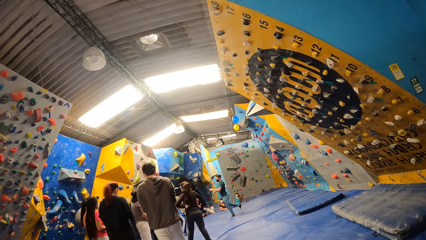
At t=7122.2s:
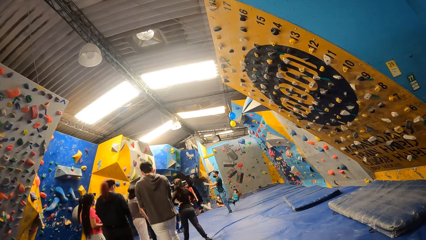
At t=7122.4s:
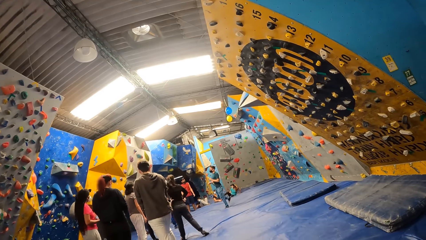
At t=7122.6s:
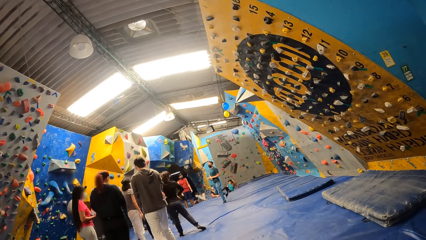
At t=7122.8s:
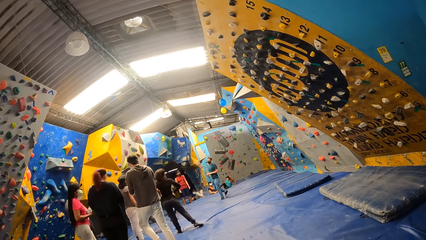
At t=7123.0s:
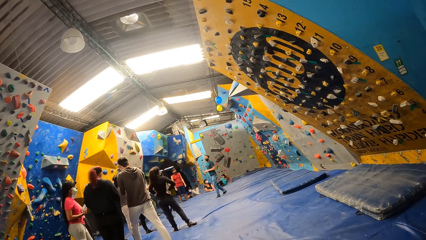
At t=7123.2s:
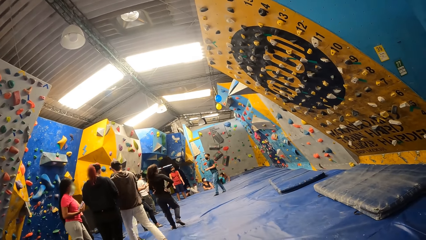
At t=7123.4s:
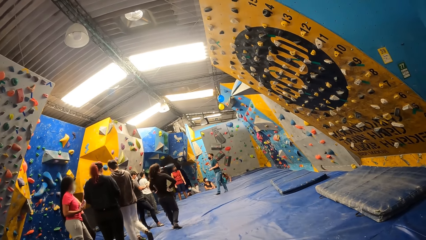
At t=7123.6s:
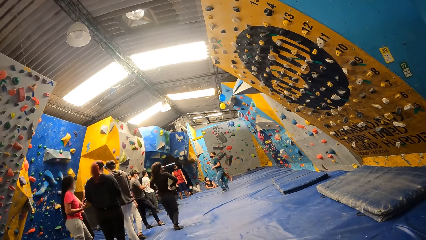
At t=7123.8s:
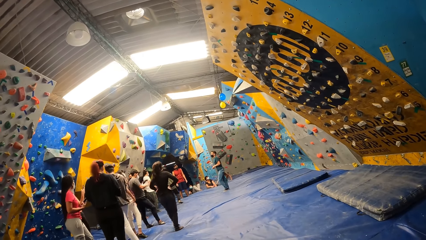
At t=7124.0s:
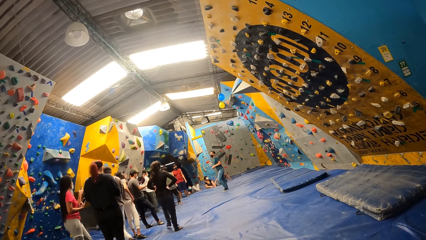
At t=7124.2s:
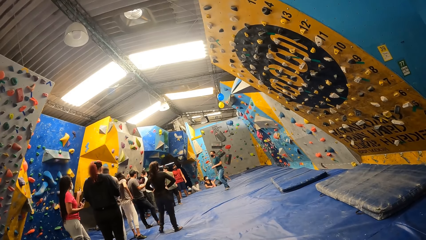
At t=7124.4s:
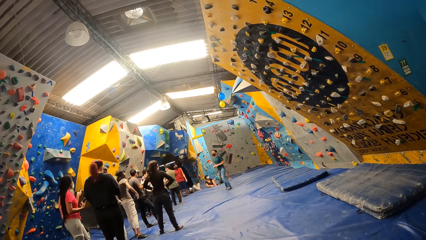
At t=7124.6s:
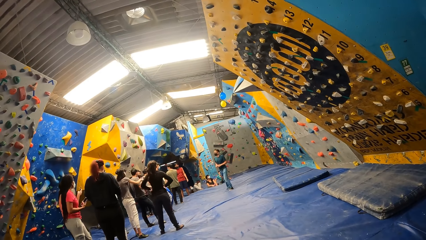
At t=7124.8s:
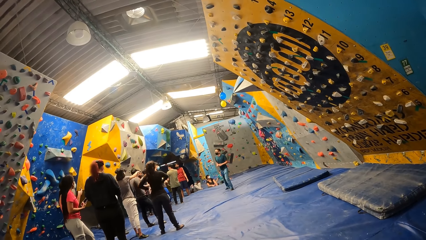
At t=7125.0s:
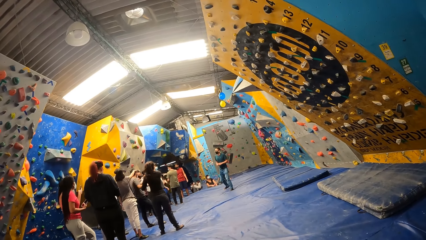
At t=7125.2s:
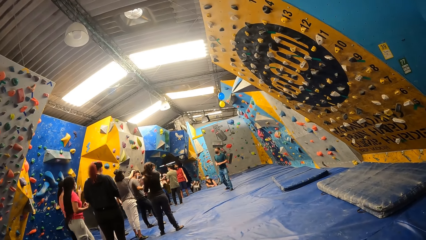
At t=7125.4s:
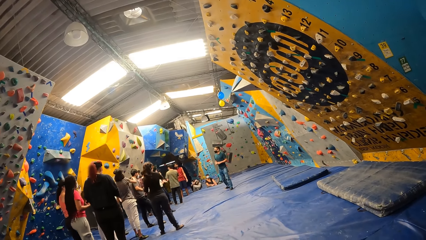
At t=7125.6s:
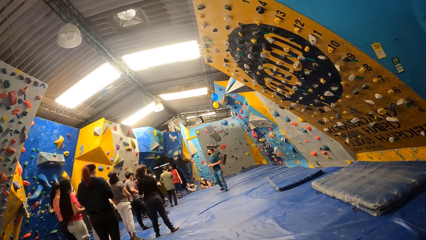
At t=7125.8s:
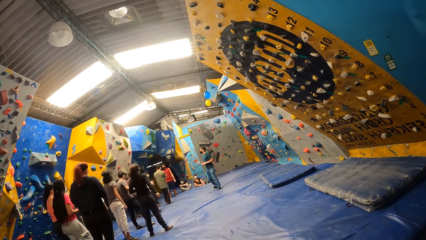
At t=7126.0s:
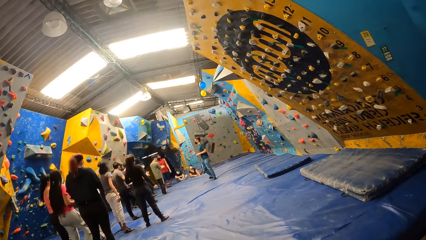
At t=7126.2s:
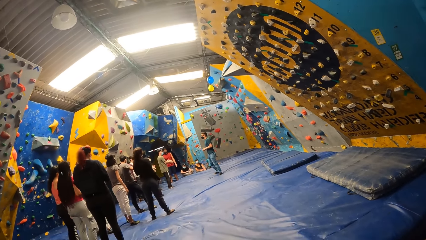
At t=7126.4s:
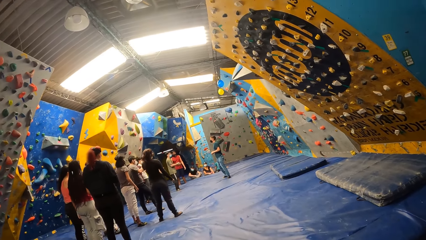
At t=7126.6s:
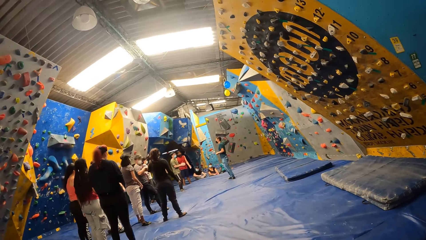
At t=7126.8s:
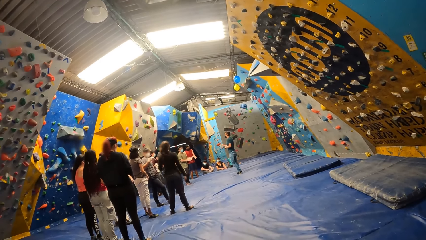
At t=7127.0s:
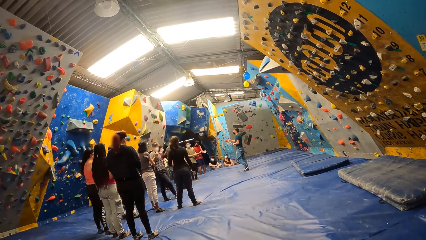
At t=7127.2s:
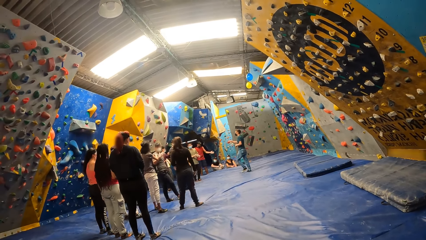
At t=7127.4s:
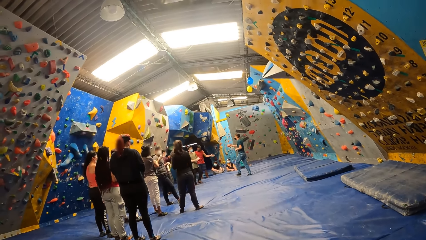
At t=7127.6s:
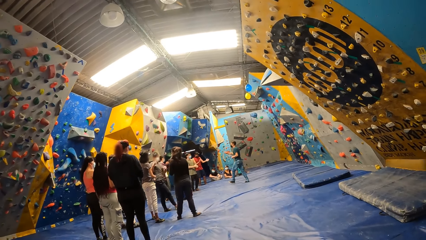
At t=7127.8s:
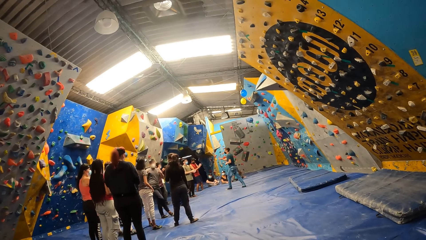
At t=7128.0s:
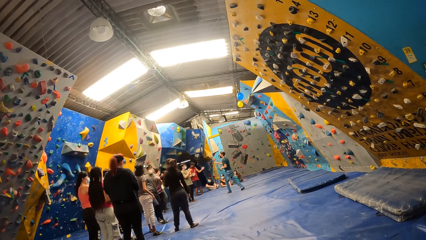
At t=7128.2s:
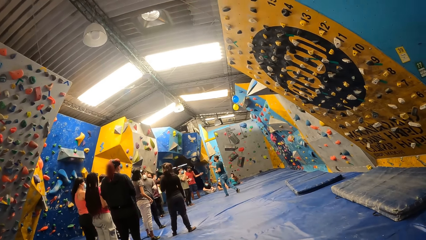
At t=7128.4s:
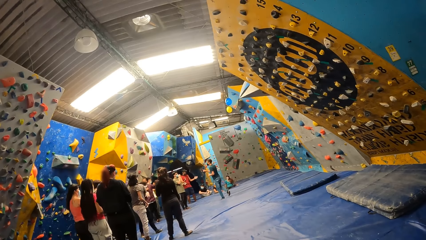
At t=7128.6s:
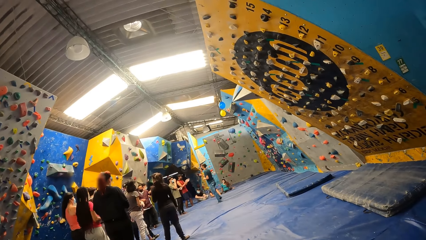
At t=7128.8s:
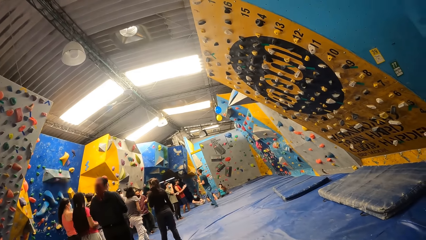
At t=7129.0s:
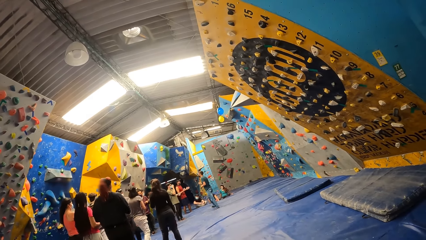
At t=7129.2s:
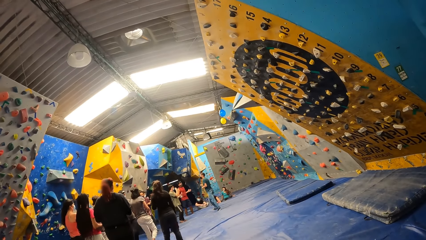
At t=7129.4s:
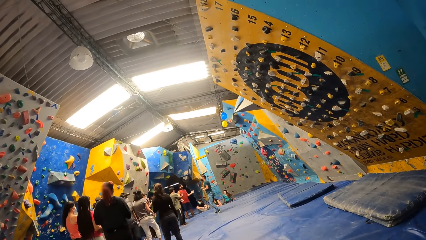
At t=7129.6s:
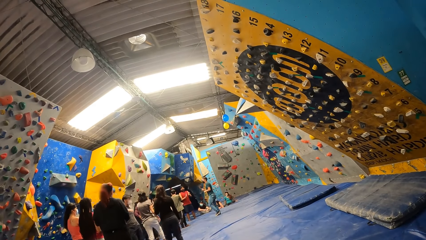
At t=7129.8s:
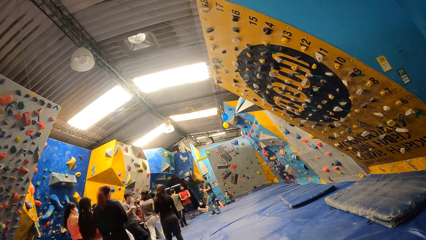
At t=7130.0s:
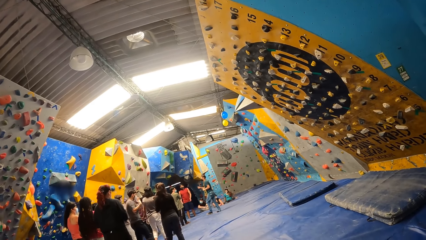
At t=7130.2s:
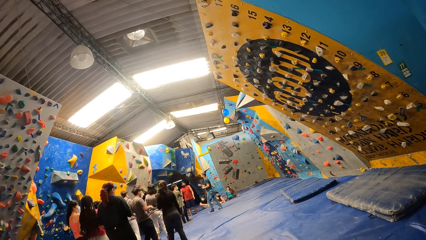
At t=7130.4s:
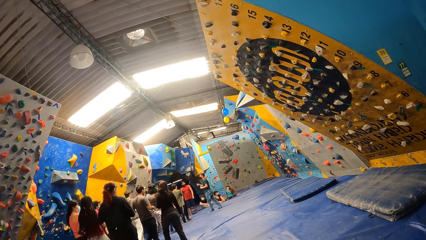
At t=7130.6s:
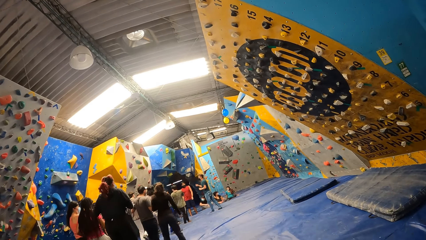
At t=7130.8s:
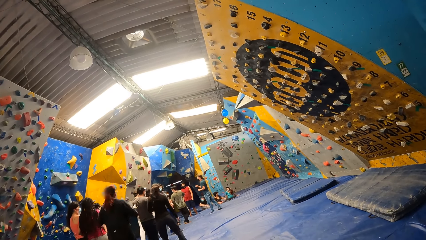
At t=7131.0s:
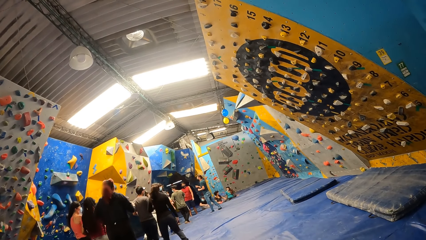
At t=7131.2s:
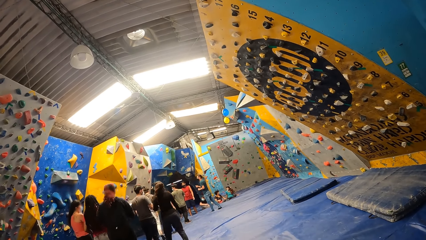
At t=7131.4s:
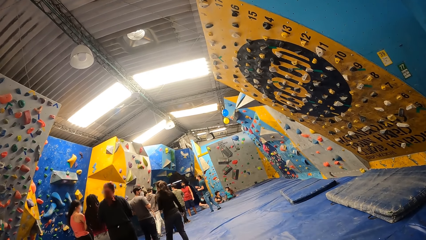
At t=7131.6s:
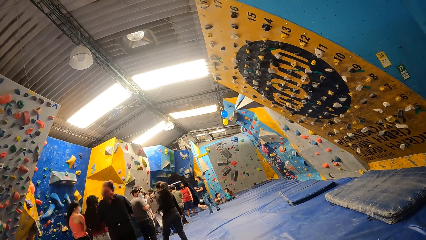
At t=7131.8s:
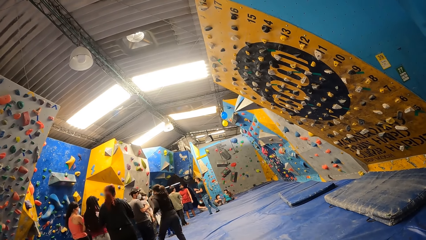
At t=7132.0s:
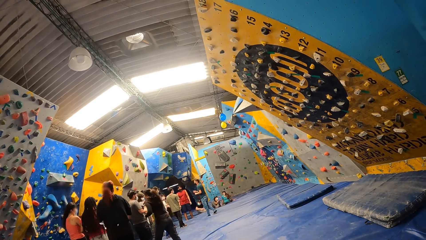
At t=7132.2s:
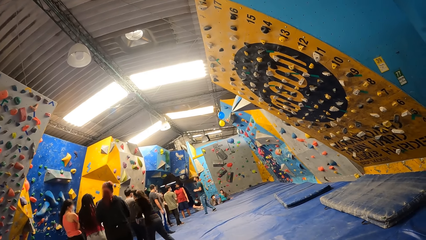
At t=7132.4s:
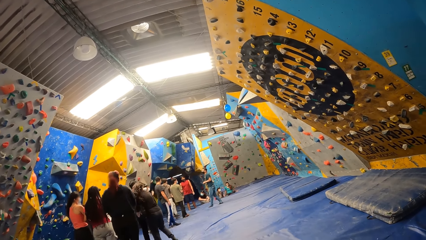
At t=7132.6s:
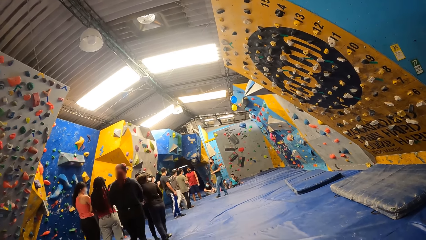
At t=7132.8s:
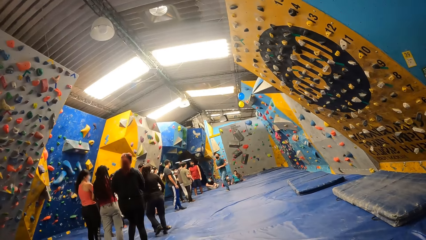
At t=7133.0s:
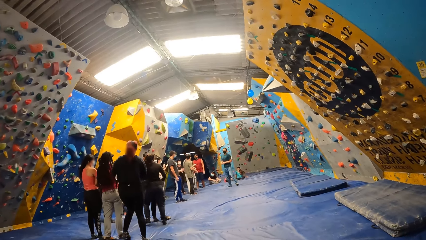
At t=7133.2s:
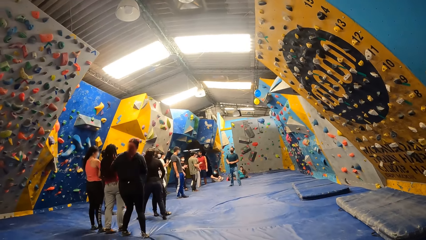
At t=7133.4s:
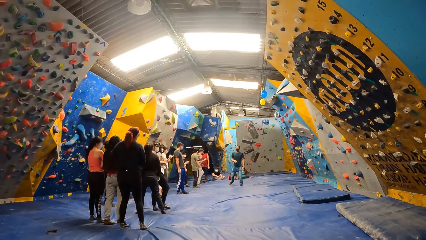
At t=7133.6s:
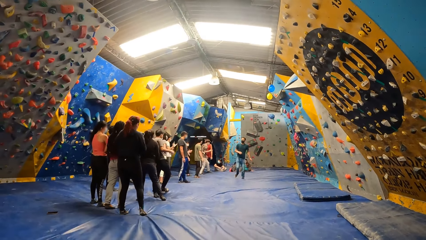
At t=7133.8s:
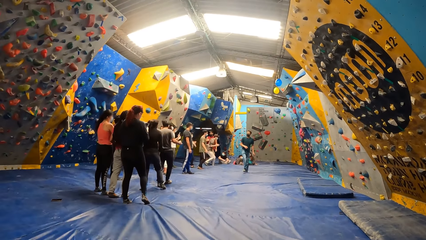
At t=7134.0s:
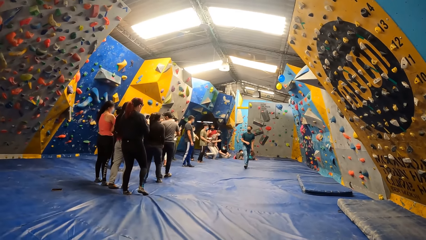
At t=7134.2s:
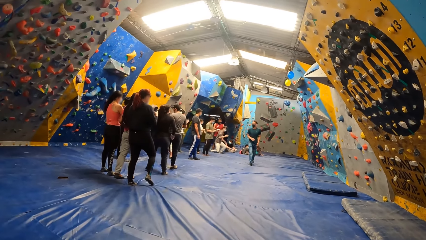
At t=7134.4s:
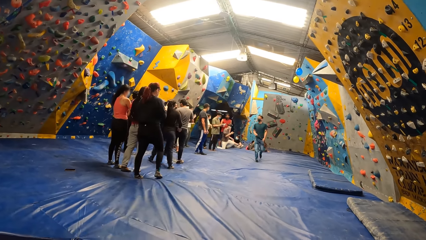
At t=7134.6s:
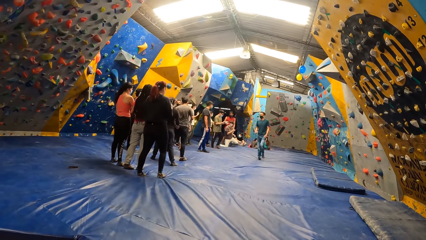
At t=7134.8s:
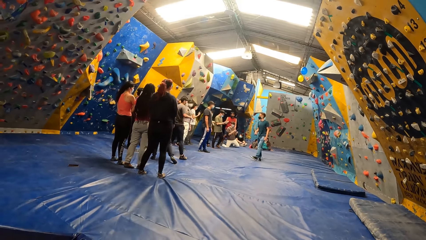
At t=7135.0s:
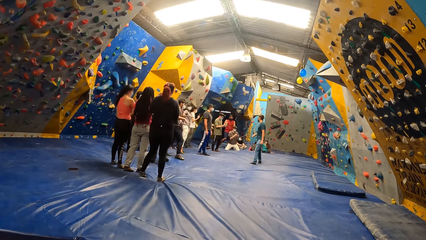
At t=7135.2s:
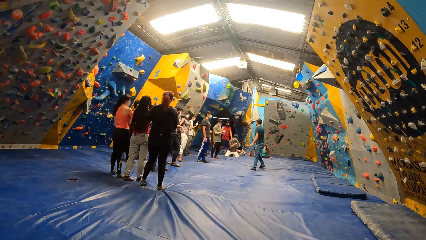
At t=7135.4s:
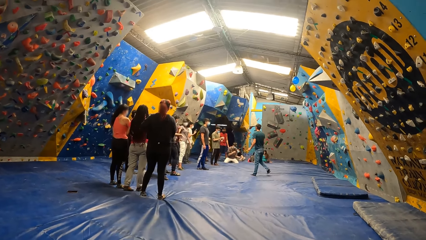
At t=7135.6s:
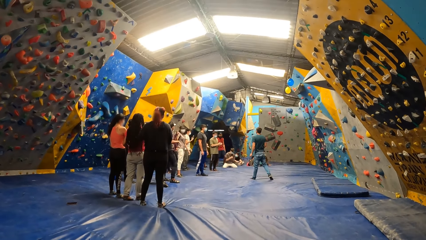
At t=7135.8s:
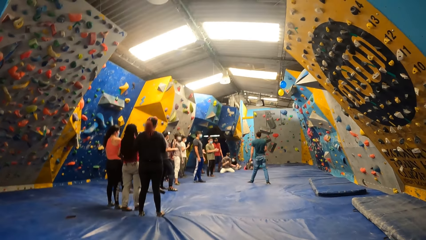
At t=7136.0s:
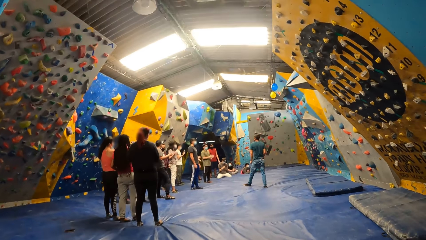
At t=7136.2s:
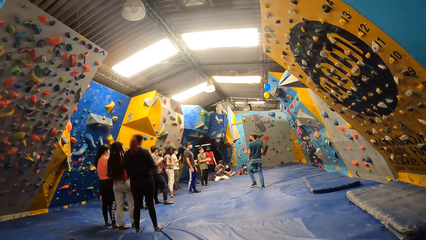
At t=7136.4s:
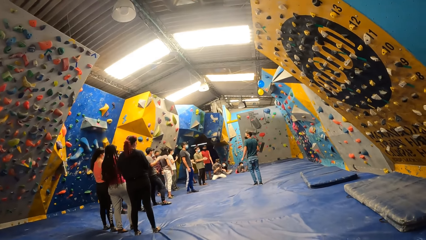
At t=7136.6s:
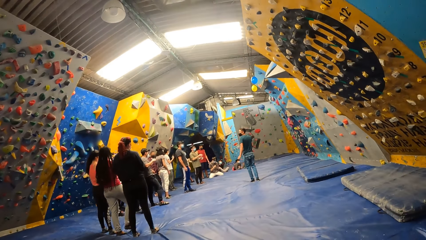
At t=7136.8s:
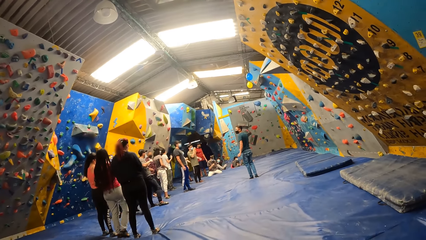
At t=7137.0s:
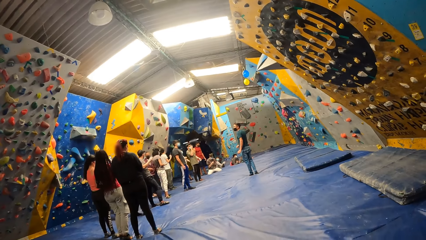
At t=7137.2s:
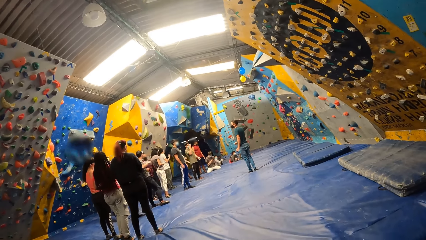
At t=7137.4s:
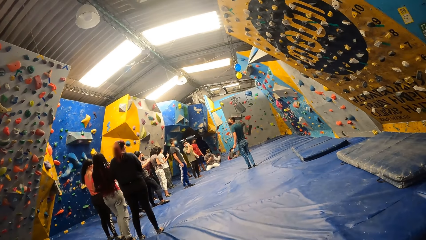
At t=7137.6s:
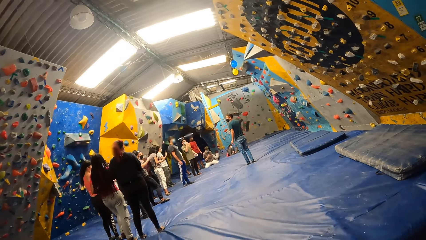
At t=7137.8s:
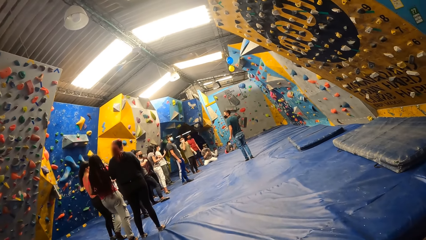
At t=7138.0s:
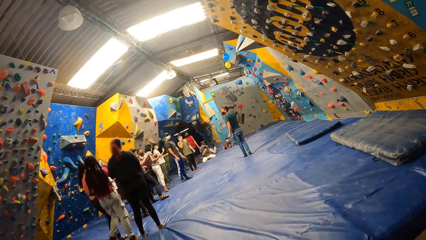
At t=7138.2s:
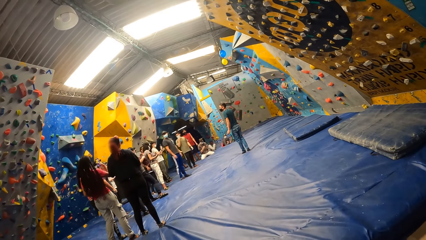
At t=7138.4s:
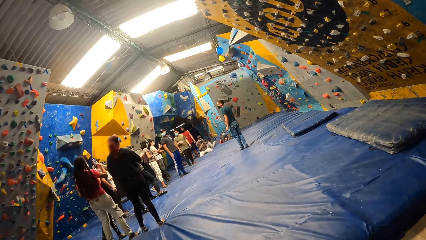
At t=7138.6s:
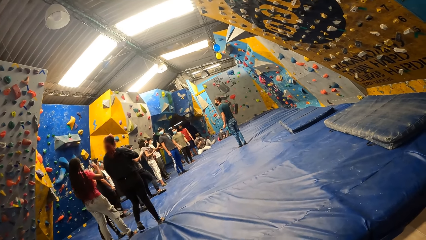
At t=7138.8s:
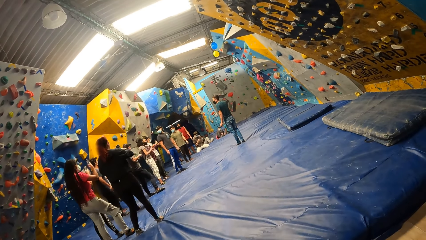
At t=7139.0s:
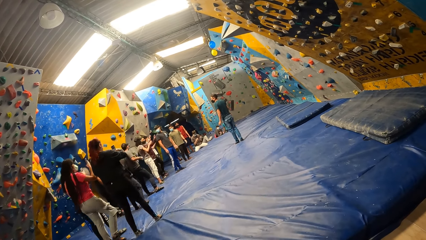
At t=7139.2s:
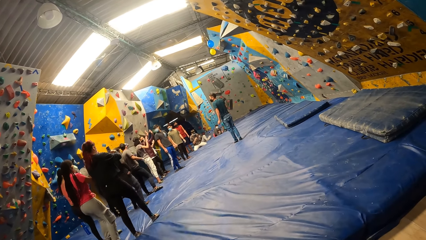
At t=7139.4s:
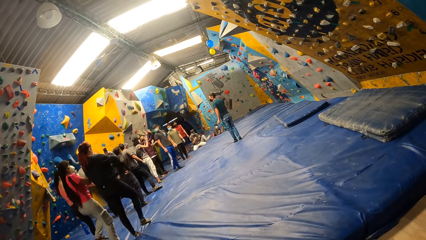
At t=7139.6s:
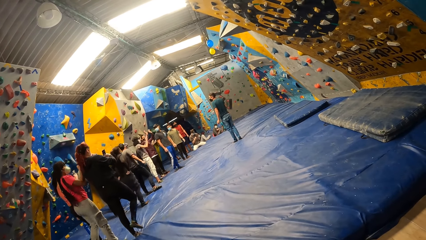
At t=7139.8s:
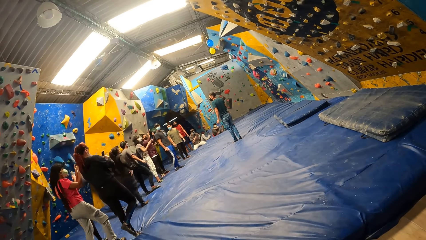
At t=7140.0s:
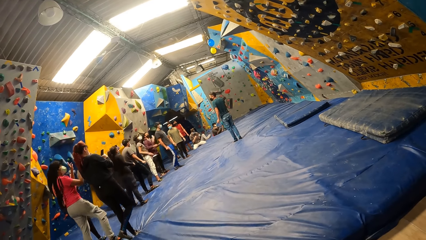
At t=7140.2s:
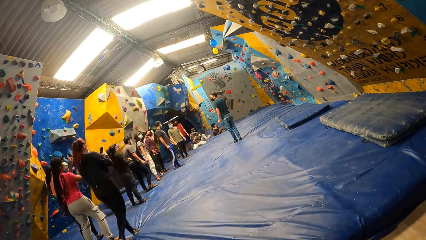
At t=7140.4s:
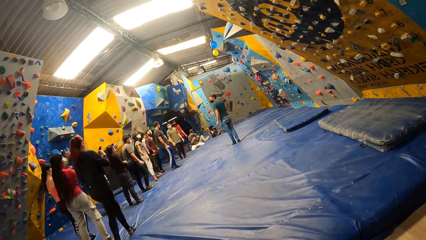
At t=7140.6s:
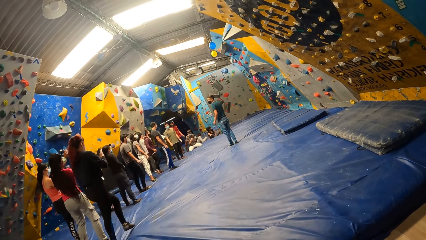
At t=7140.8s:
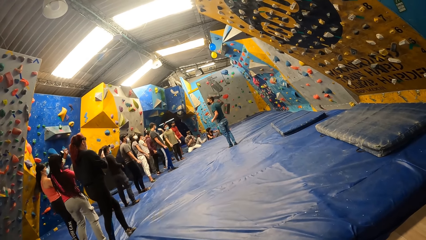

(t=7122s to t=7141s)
A lady operates a mobile phone. A man walks around a room. Another man dances around a room. Another lady jumps around a room. The camera wearer looks around a room. The first lady operates the phone.
